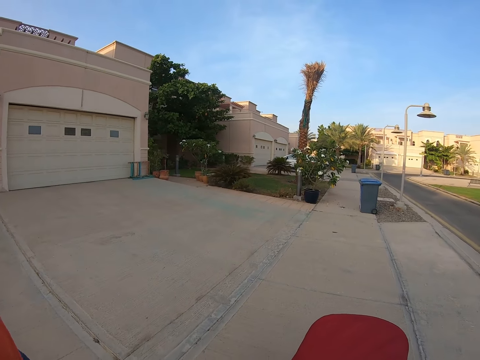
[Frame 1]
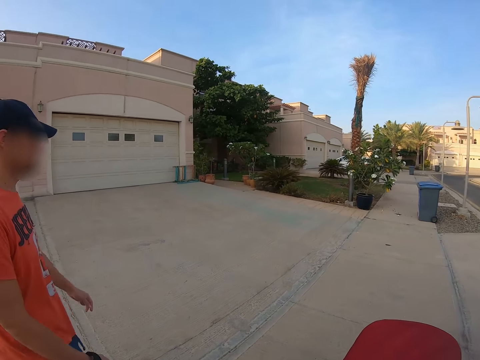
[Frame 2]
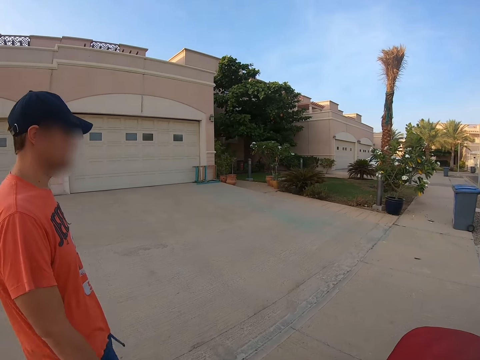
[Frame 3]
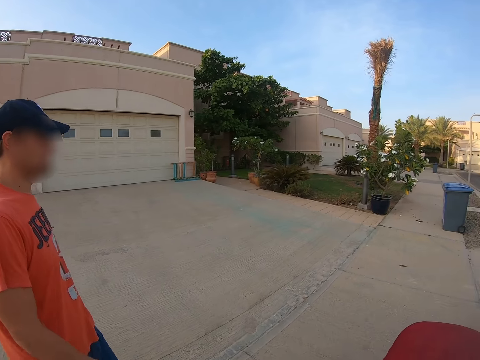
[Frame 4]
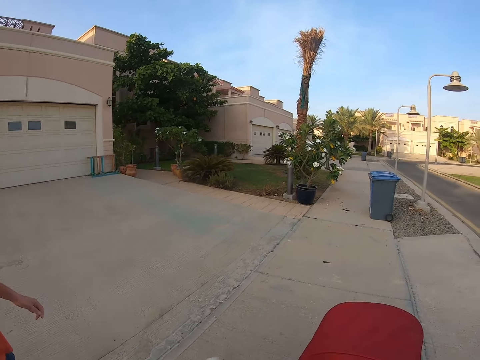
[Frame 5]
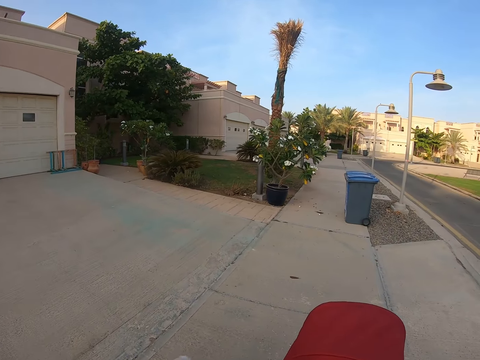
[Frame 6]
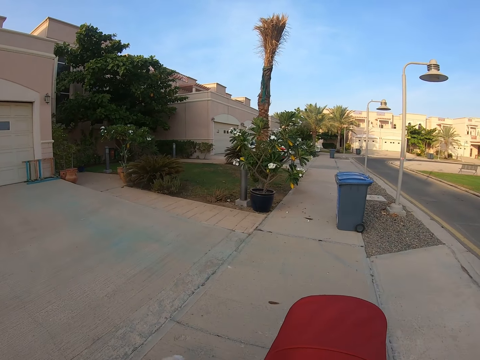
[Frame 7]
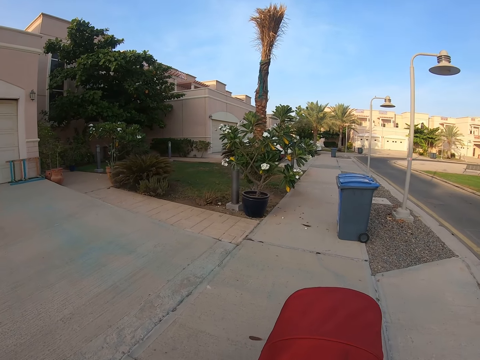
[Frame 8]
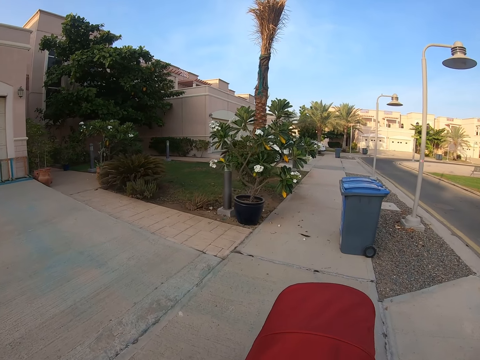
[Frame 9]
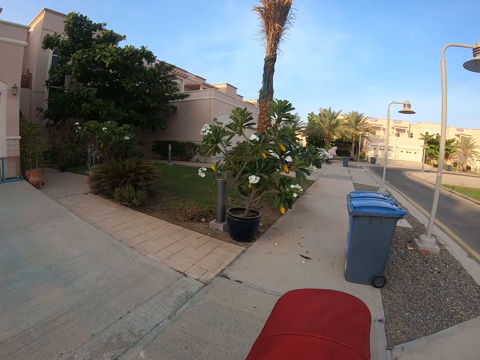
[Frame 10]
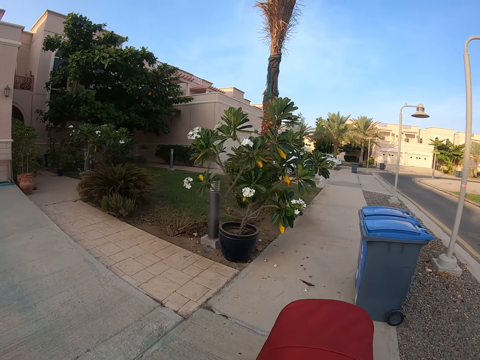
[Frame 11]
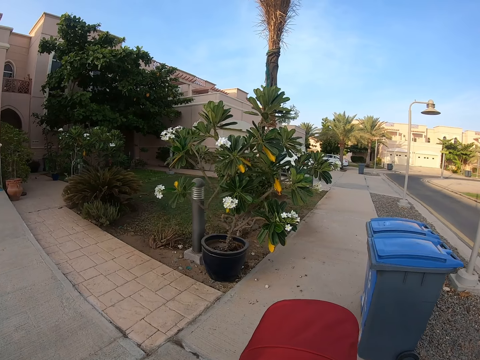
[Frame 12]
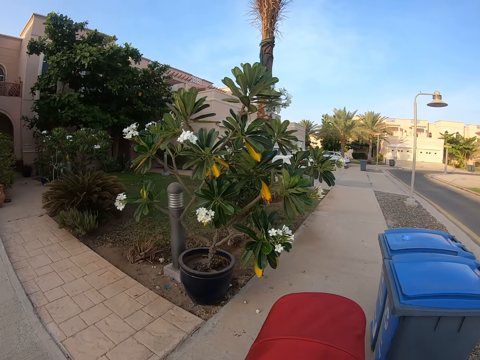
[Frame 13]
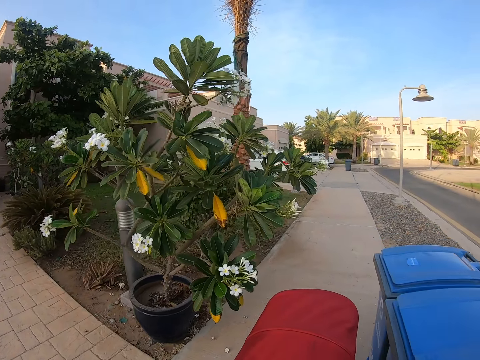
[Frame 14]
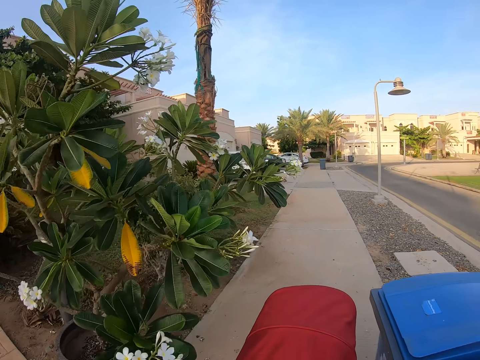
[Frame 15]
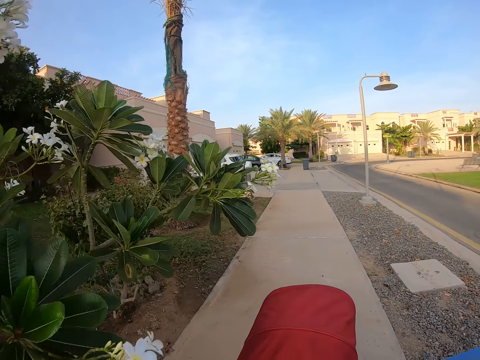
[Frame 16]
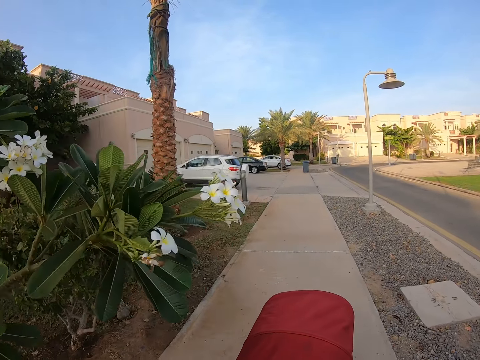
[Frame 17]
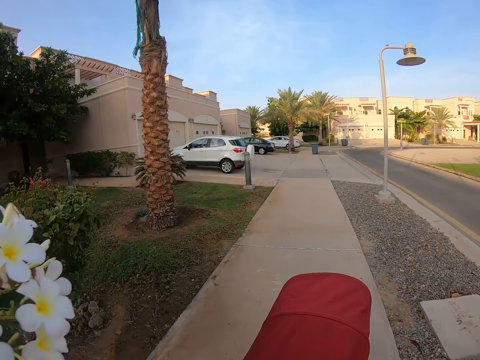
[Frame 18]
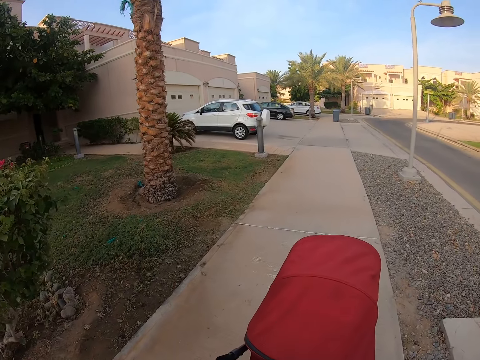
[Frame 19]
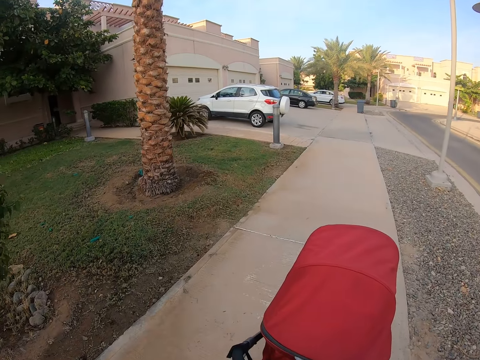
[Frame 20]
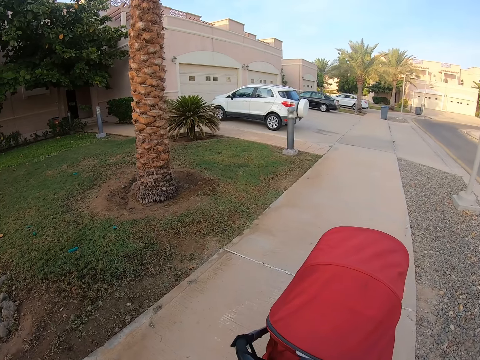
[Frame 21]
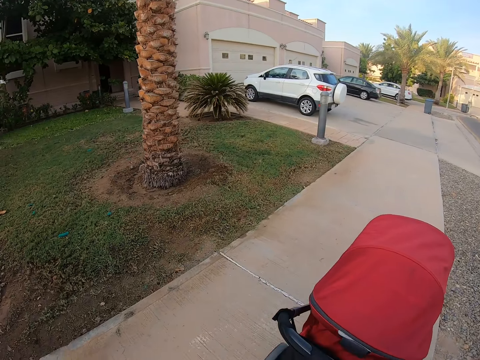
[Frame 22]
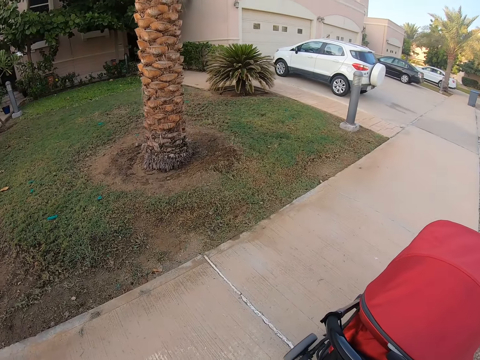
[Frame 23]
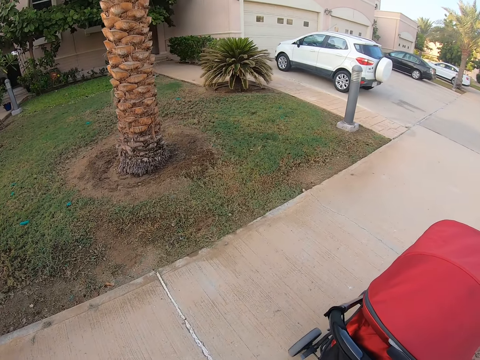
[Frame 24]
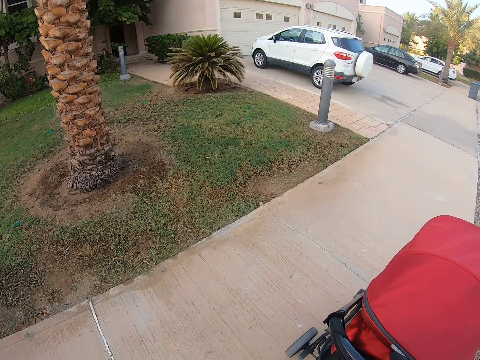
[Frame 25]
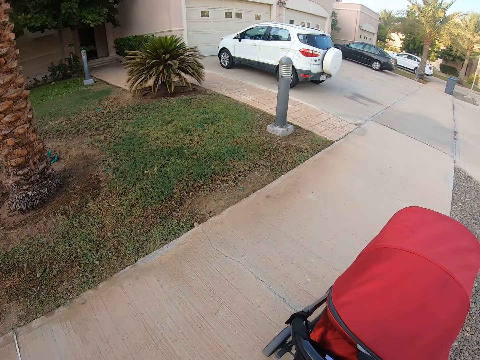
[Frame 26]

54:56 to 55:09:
The camera wearer looks at a man. They push a baby carriage.

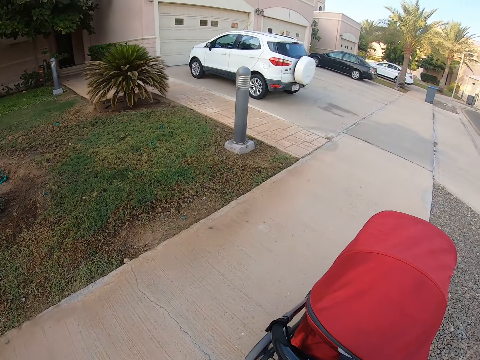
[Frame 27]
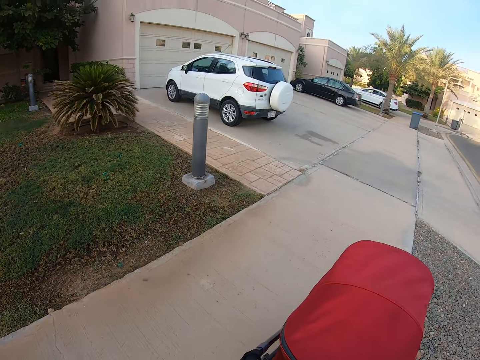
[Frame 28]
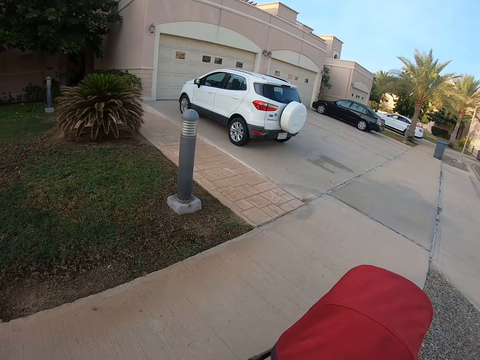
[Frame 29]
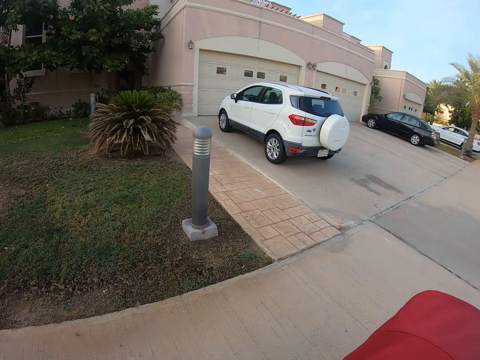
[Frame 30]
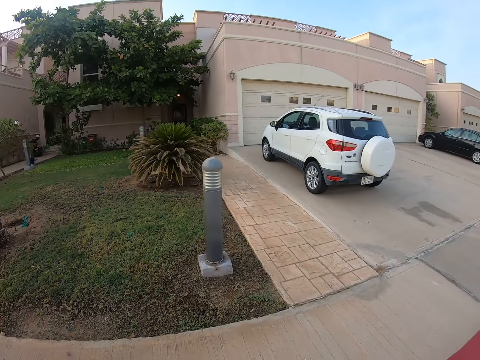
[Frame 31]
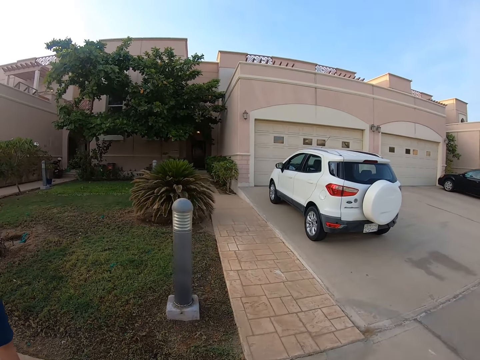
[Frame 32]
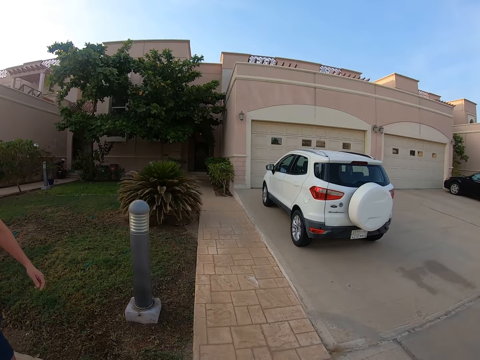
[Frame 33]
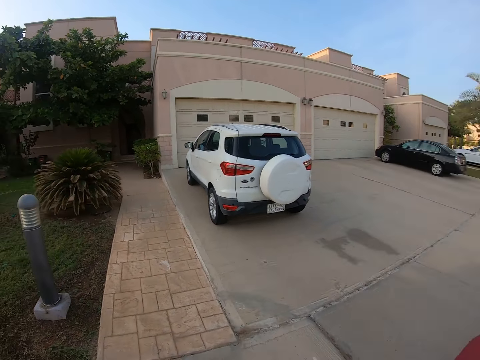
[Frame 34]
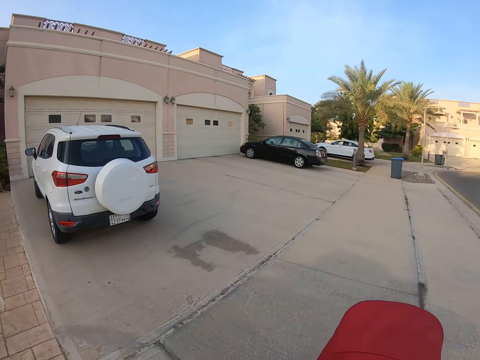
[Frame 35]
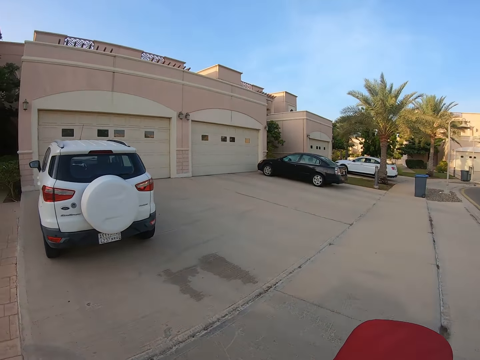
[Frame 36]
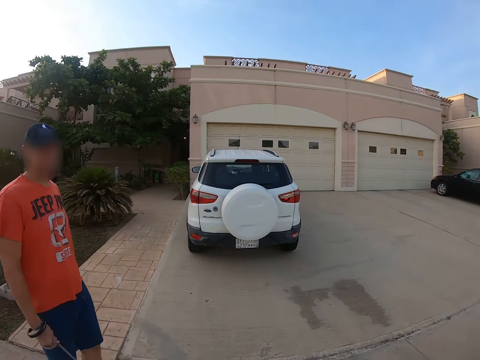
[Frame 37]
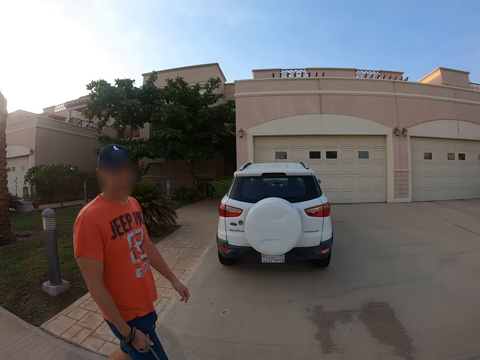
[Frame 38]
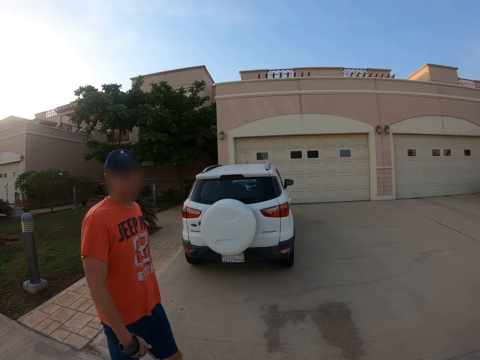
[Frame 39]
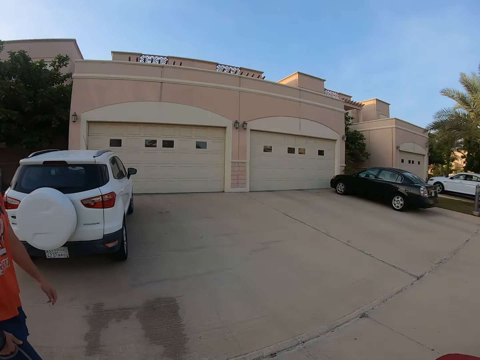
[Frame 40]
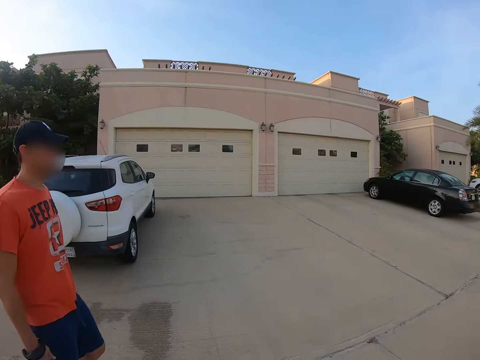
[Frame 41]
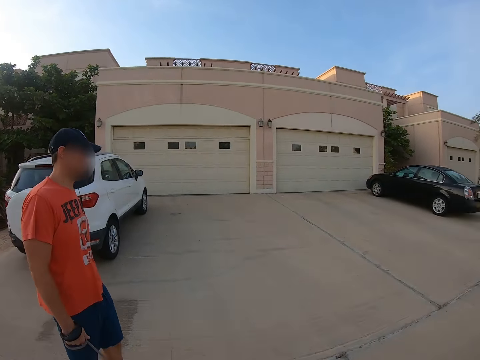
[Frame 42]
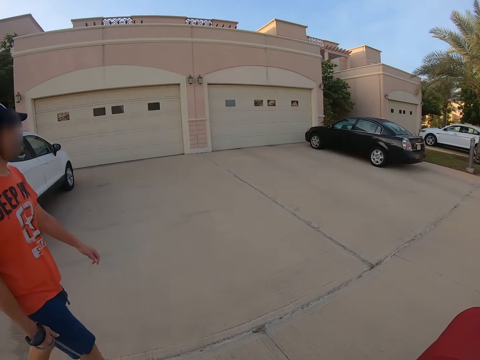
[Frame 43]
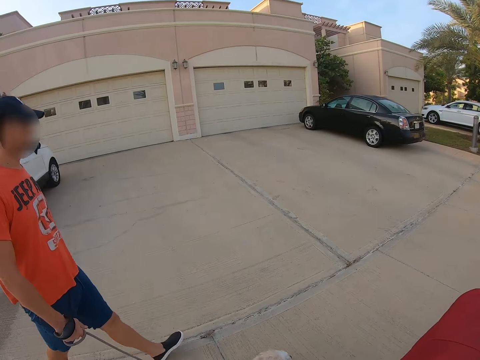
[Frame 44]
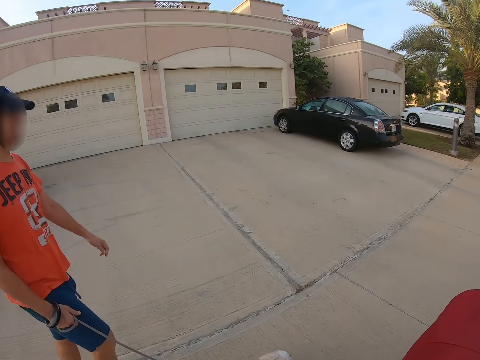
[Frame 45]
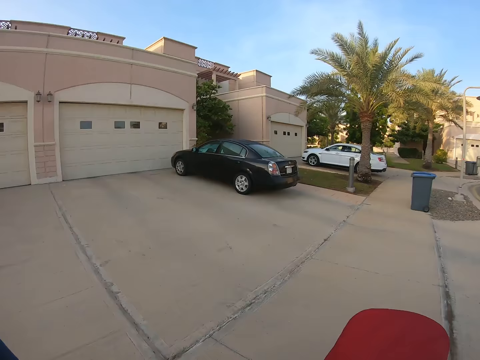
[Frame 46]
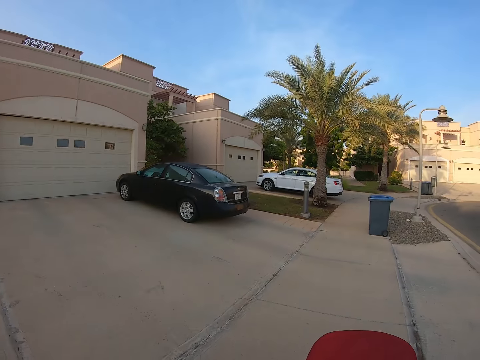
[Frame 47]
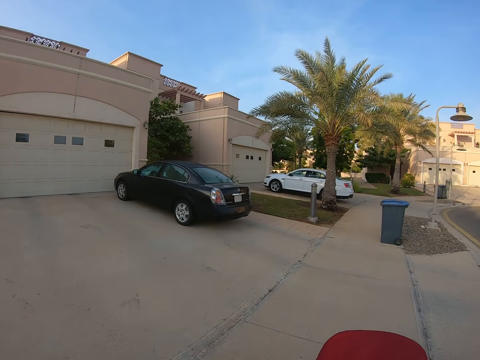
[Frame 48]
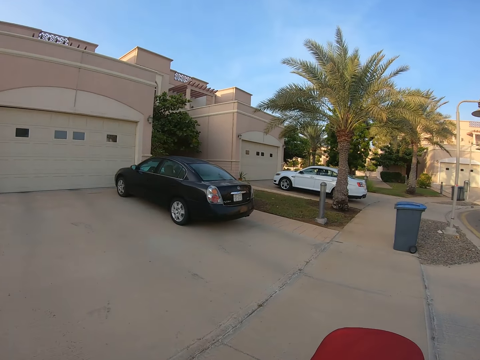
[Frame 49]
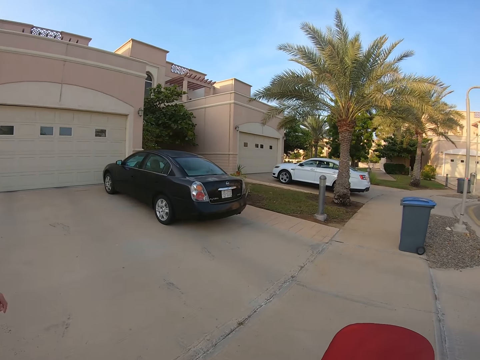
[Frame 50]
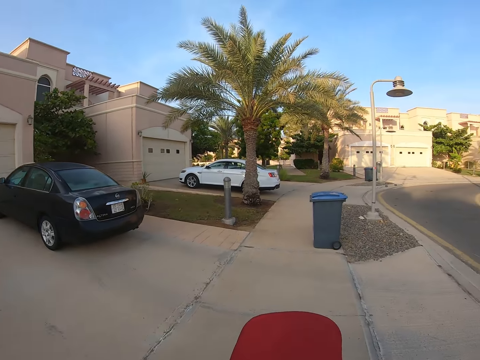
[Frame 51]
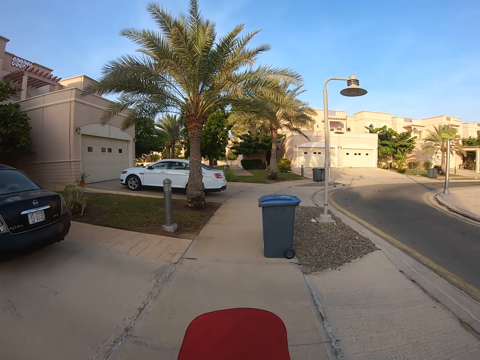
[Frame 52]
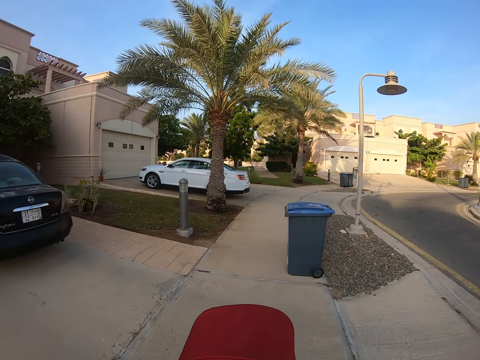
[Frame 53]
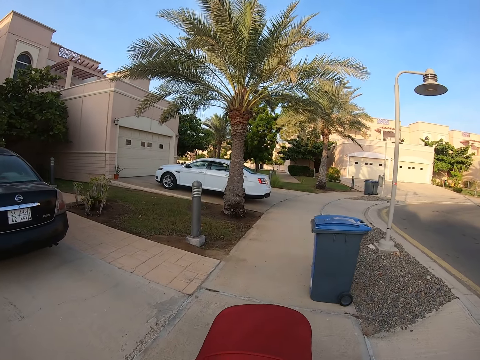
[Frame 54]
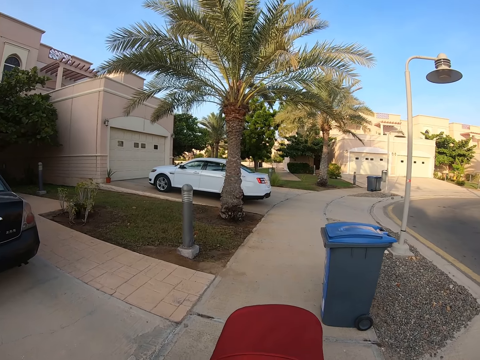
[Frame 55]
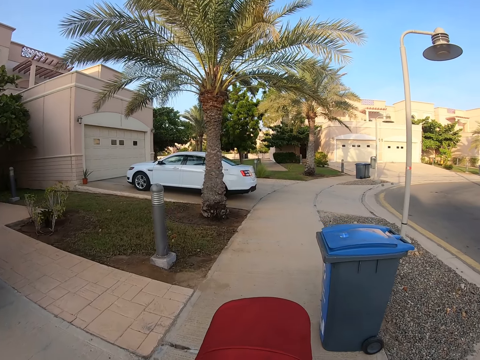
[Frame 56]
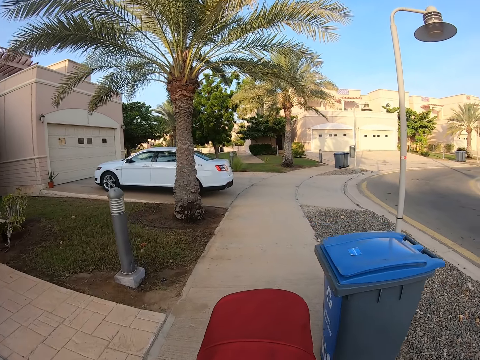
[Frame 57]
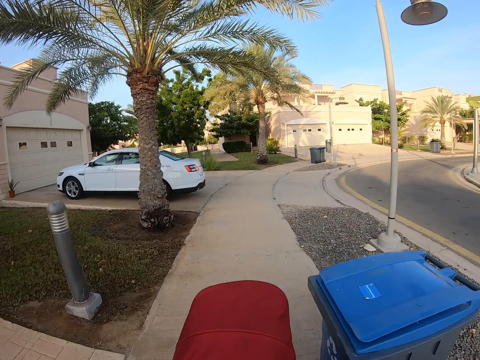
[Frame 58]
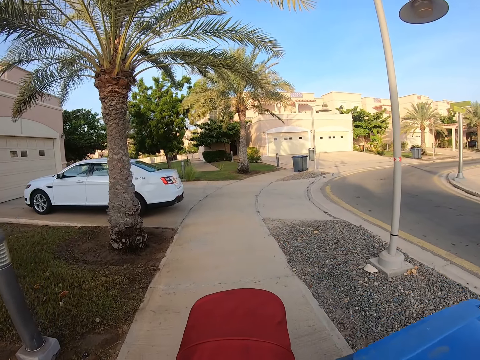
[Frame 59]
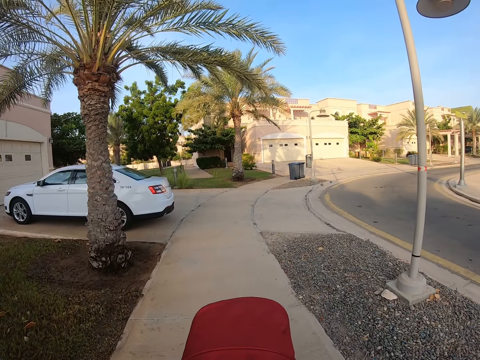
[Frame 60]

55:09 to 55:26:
A man walks beside the camera wearer. The camera wearer looks around. They look at the car. They push a baby stroller. The man walks a dog. The camera wearer looks at the man. They look at another car. The man moves a hand. The camera wearer pushes the baby carriage.
